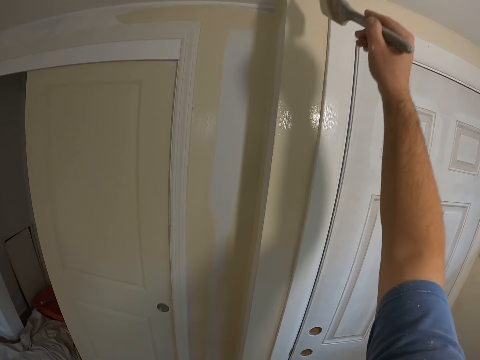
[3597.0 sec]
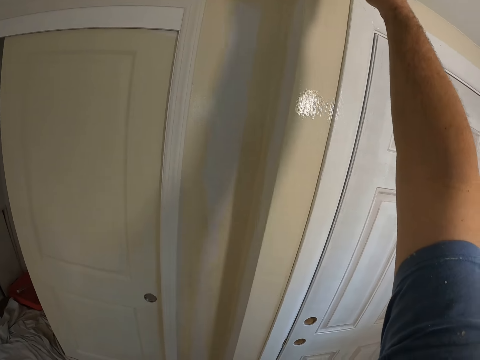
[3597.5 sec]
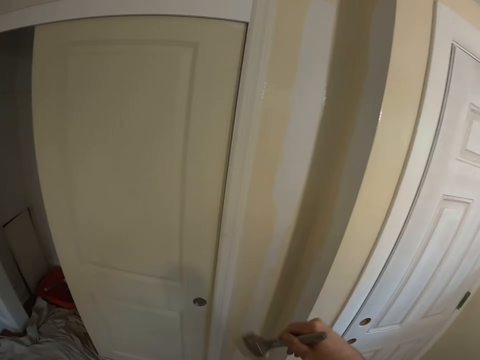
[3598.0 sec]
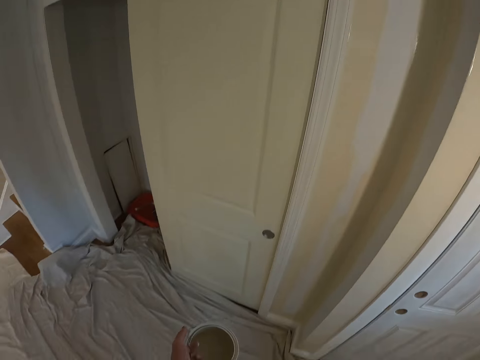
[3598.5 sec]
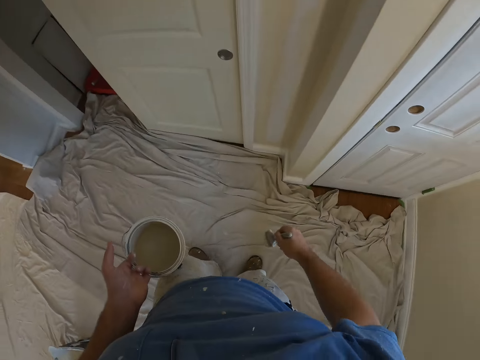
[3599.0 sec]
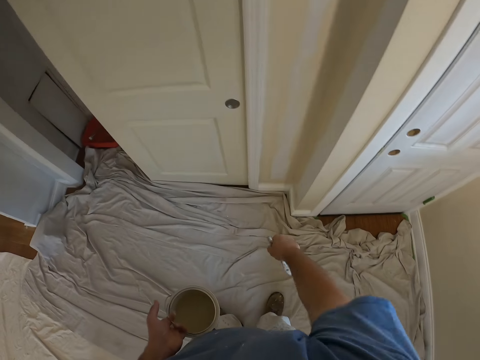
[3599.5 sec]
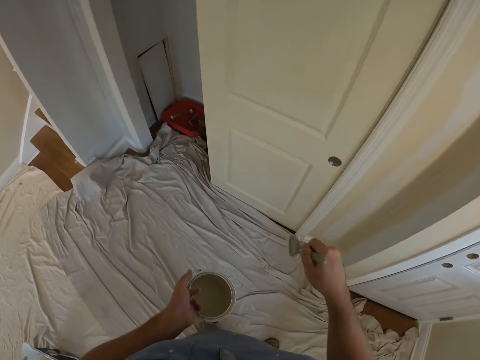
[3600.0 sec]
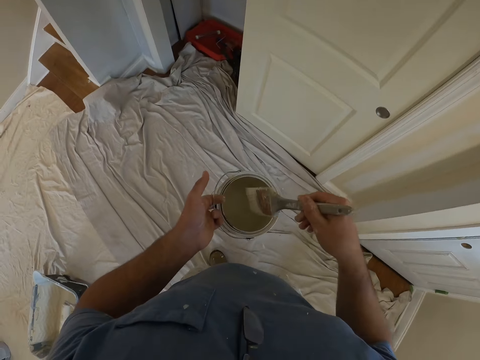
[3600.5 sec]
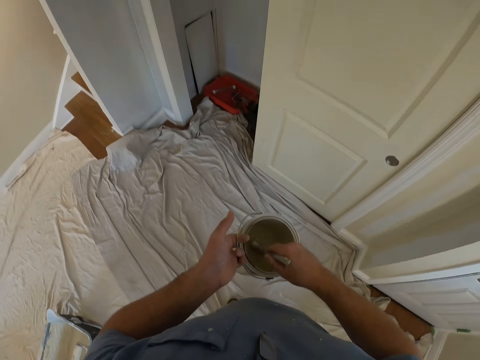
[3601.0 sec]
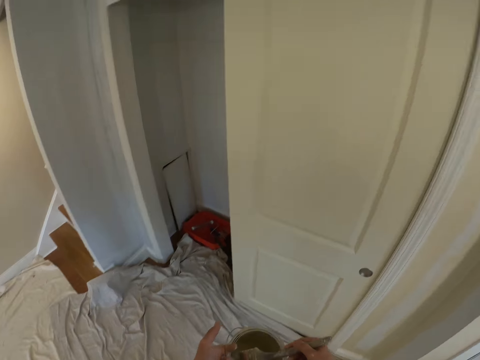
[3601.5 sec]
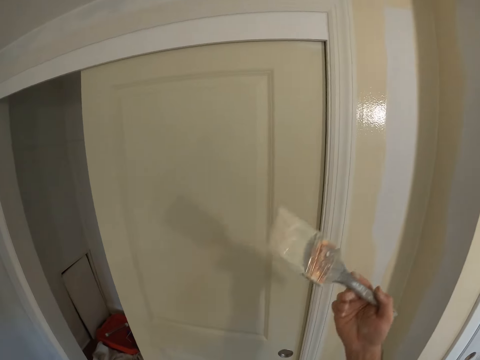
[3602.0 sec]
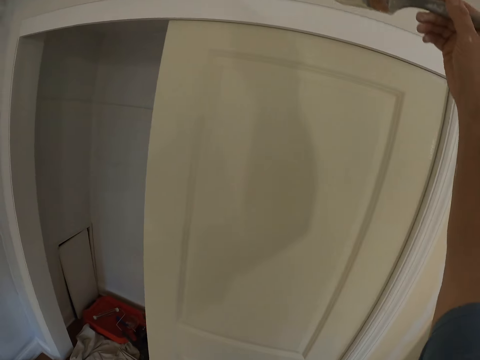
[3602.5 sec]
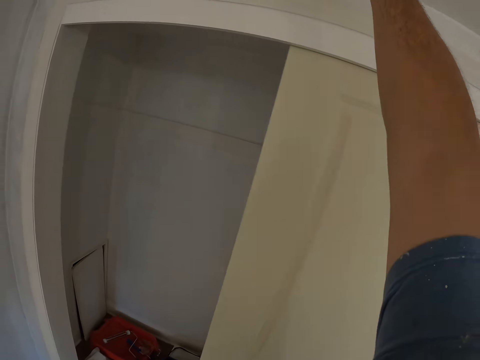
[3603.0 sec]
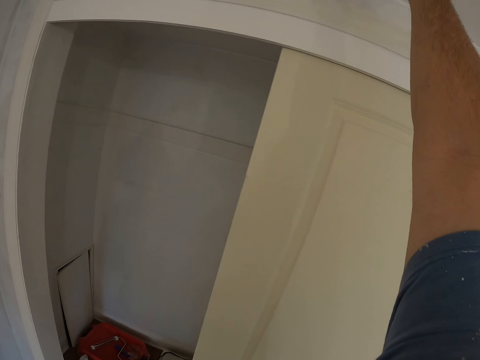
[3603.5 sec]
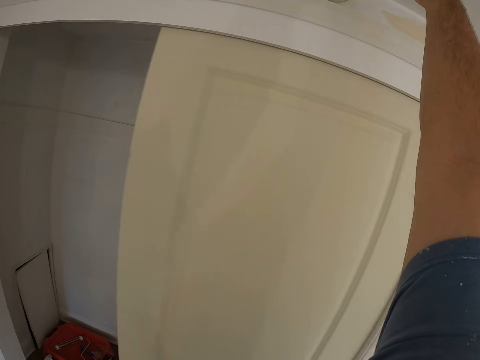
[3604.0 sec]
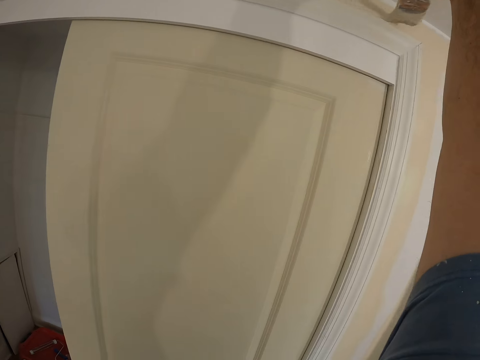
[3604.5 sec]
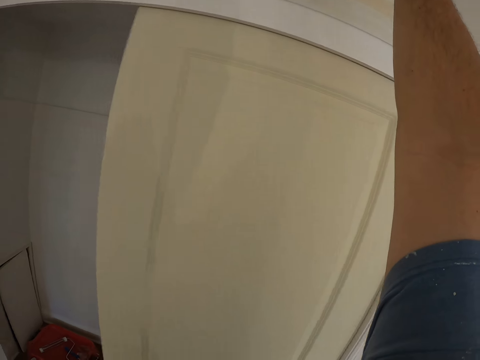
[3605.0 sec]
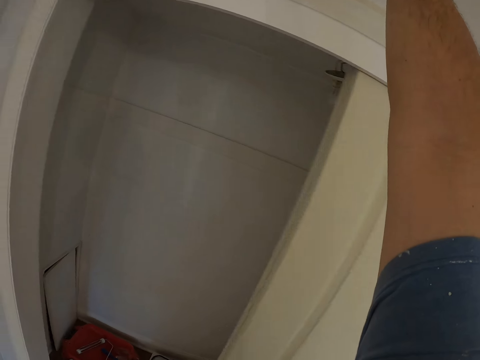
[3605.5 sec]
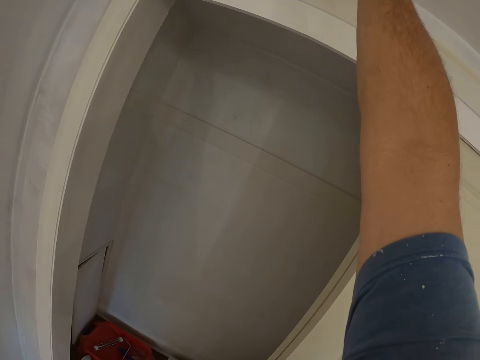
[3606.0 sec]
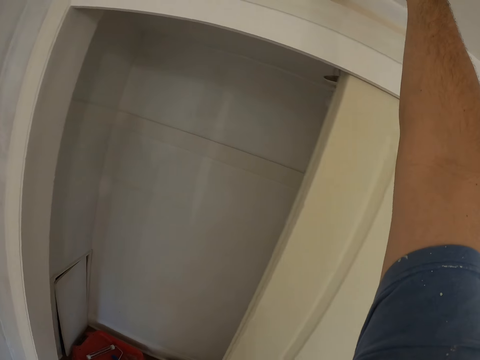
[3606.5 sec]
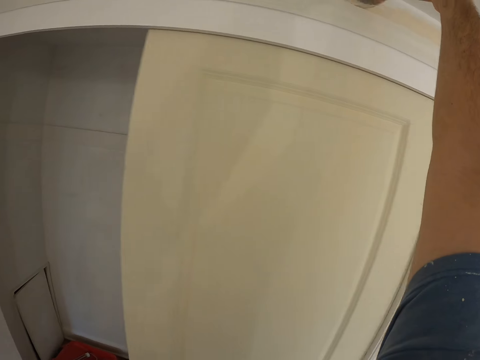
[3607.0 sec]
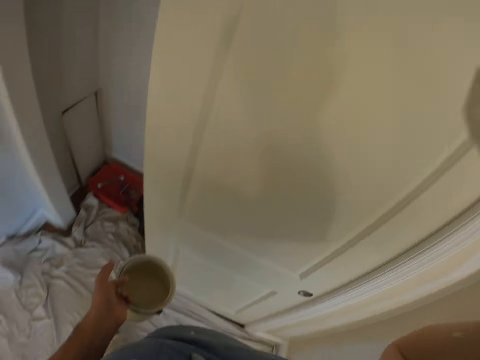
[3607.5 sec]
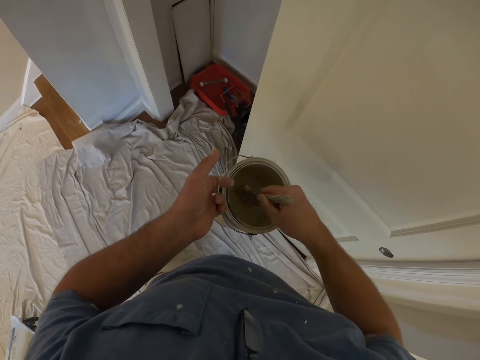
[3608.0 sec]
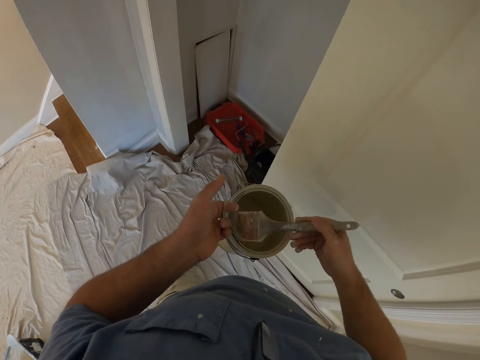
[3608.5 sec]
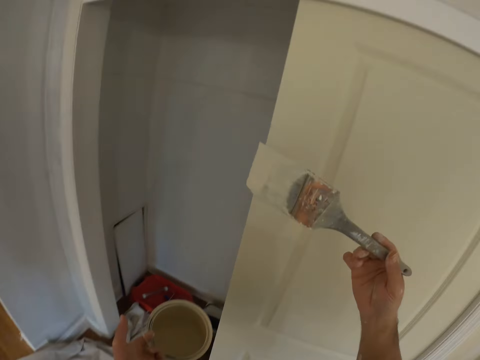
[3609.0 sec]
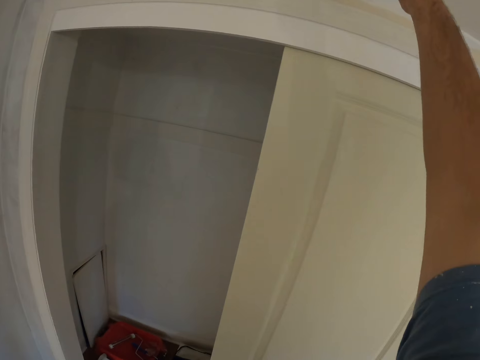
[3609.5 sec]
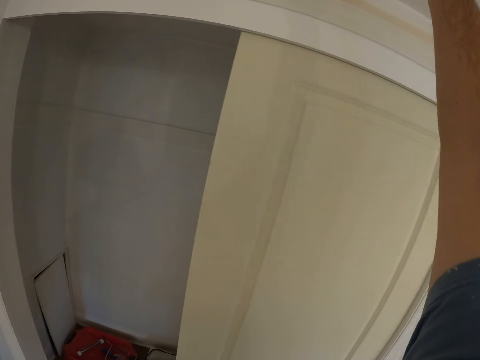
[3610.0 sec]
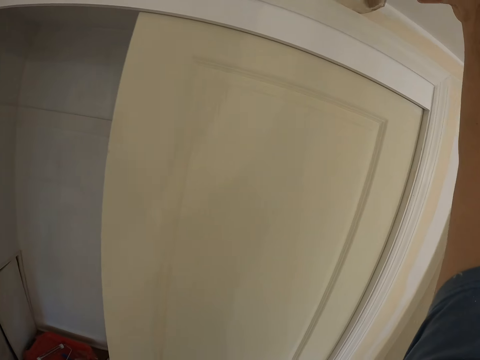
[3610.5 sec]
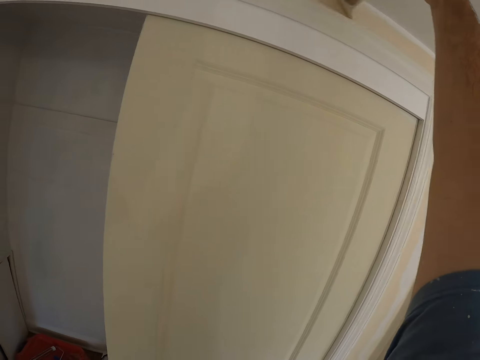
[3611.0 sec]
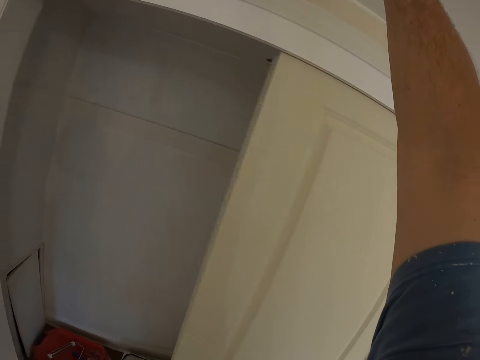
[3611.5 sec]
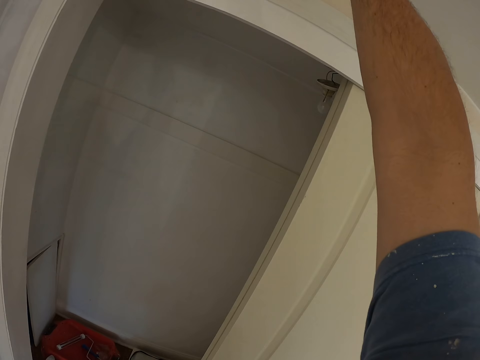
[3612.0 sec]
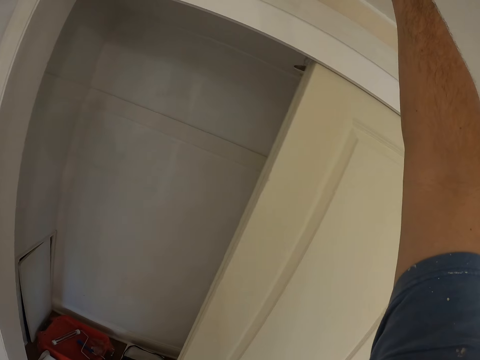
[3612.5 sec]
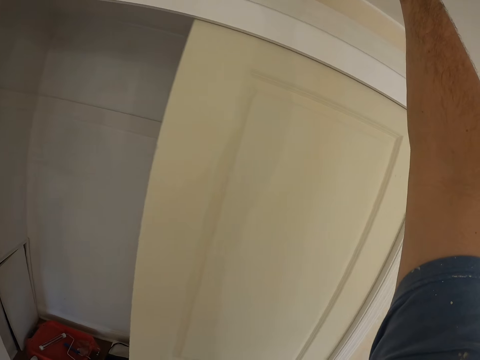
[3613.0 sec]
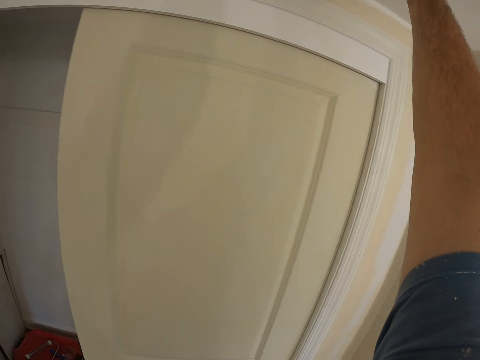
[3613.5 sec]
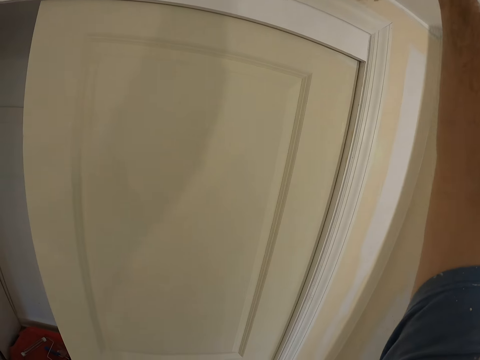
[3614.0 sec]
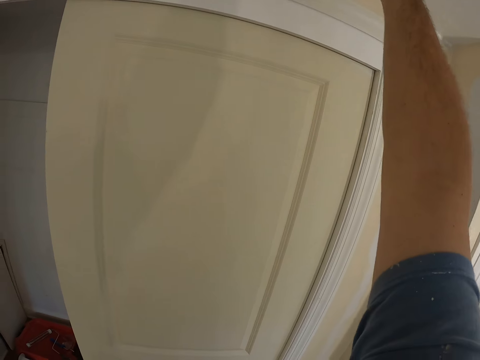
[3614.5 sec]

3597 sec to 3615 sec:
The camera wearer drops his hand. He shakes his right arm. He takes some paint from the paint can with the paint brush. He paints the wall with the paint brush. He takes some paint from the paint can with the paint brush again. He paints the wall with the paint brush again.

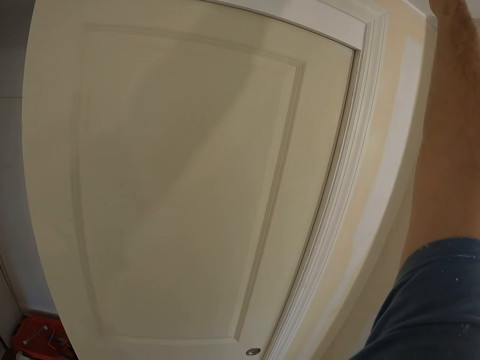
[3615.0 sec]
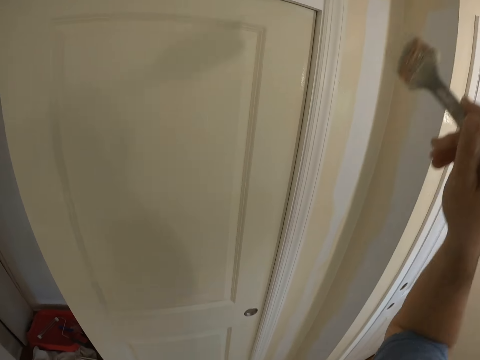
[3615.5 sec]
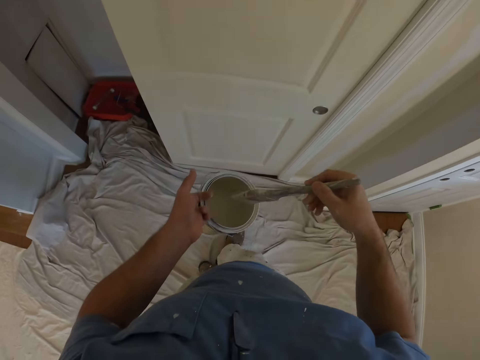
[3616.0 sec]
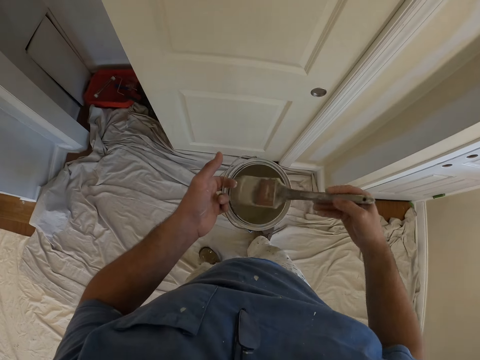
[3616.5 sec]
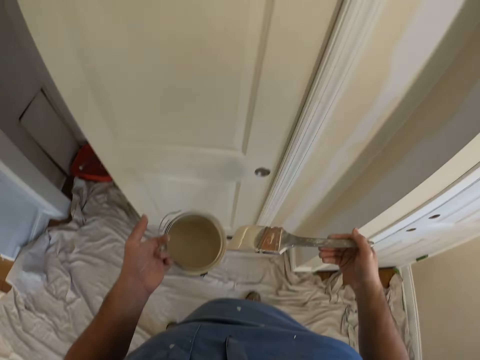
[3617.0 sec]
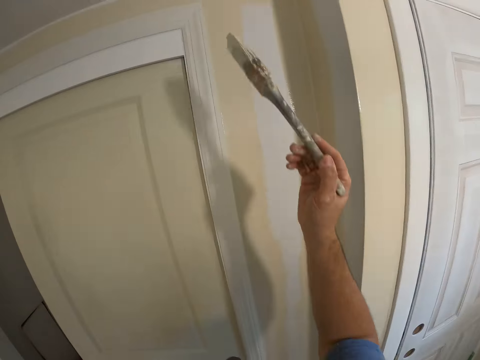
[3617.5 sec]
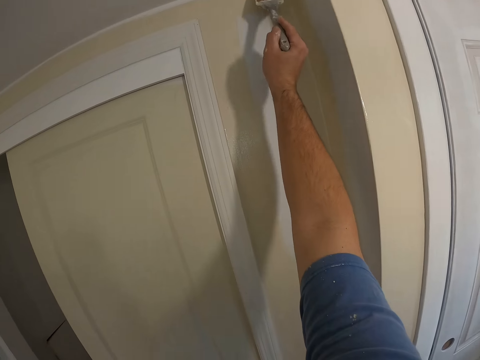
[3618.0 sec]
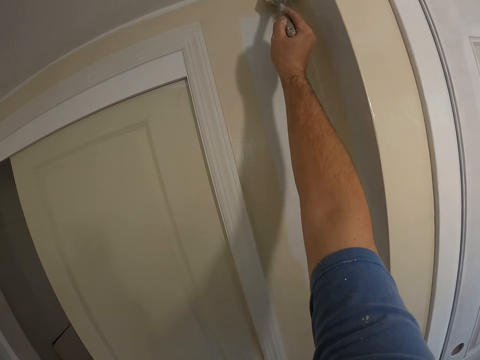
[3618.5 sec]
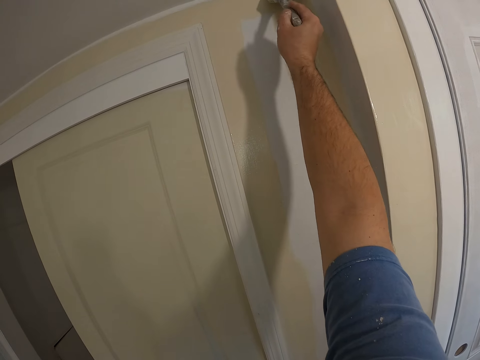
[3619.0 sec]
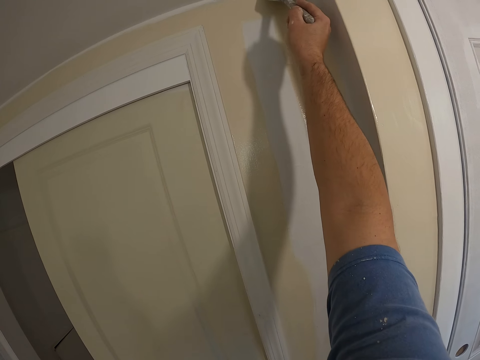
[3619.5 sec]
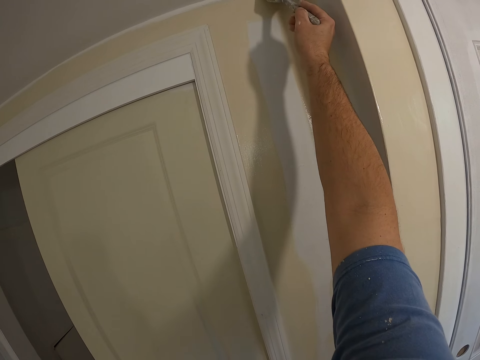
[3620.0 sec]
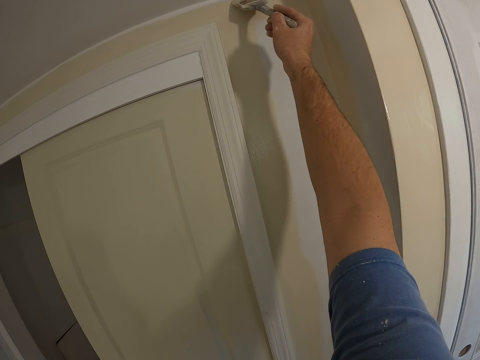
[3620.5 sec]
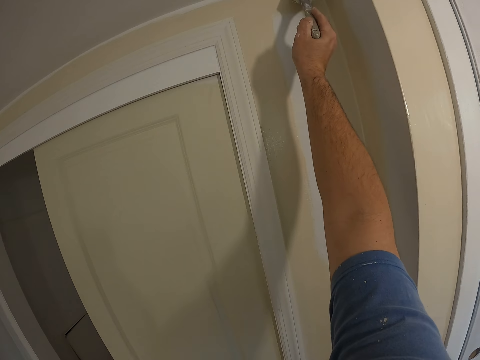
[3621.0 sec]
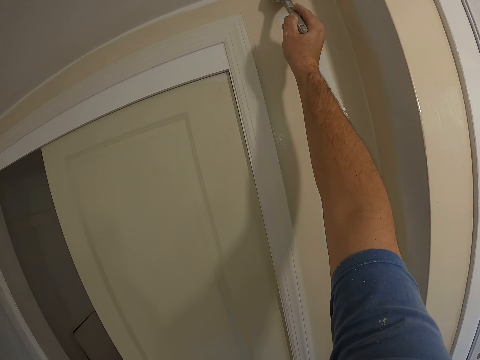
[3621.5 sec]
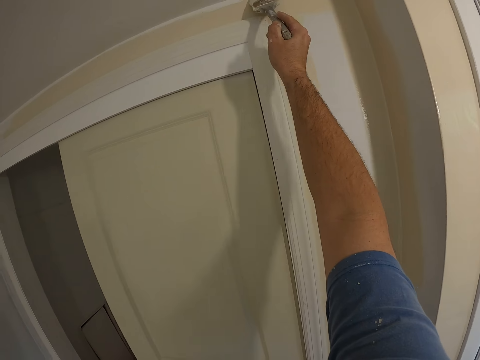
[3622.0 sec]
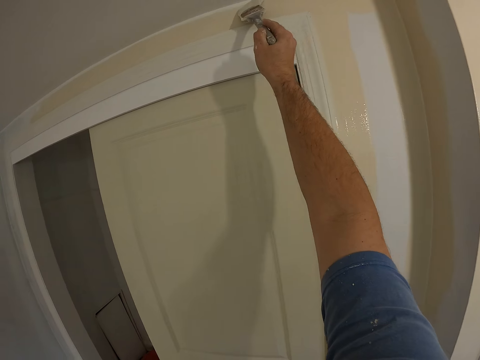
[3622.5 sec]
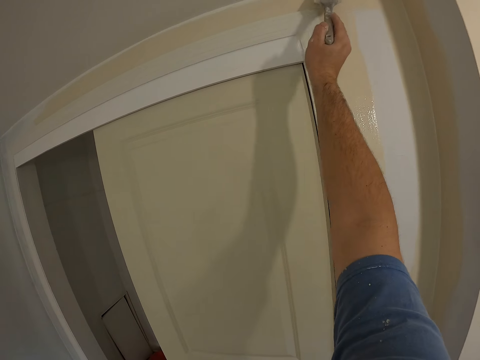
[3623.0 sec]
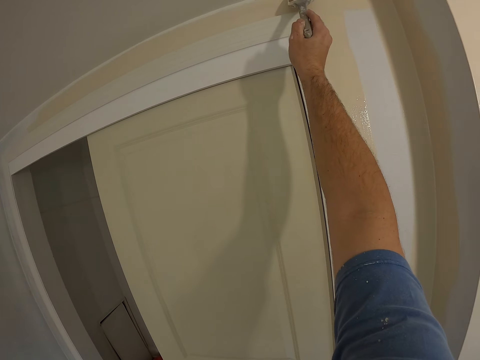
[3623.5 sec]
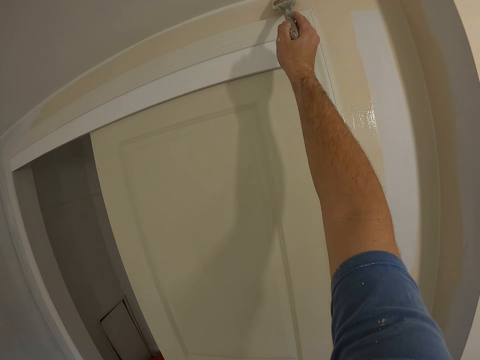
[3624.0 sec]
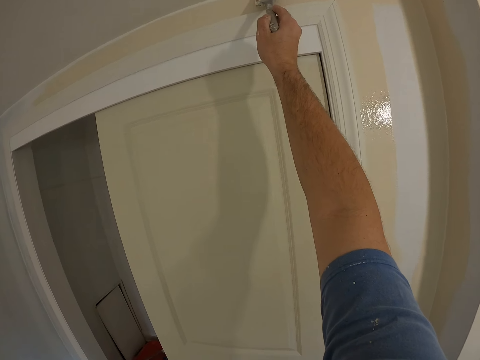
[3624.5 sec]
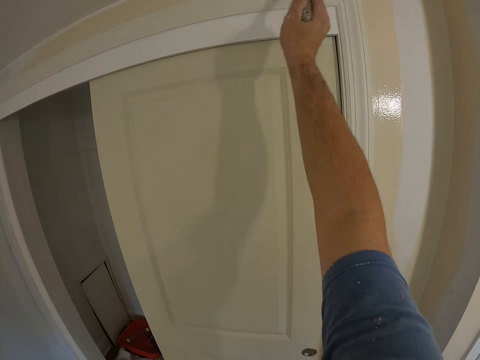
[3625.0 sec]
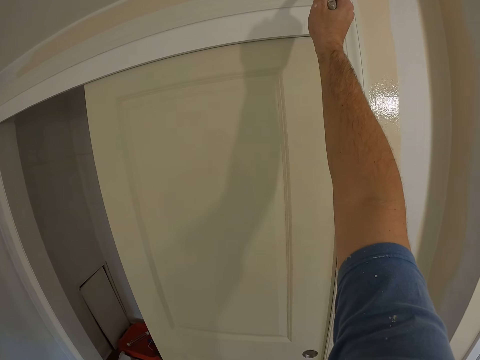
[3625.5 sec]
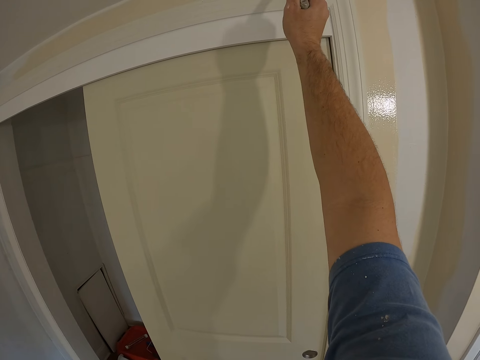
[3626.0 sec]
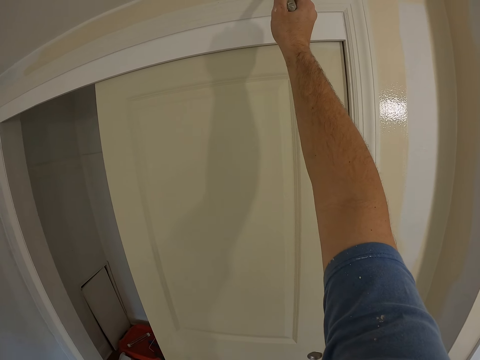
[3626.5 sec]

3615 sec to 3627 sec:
The camera wearer takes some paint from the paint can with the paint brush. They paint the wall with the paint brush.
